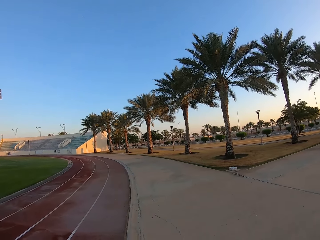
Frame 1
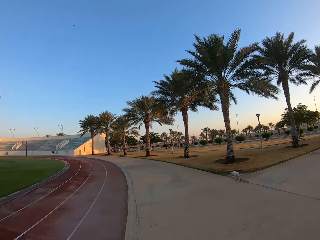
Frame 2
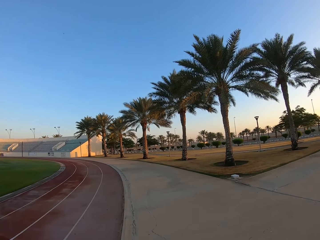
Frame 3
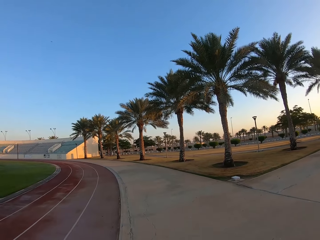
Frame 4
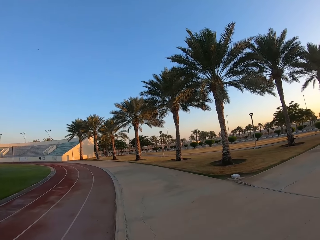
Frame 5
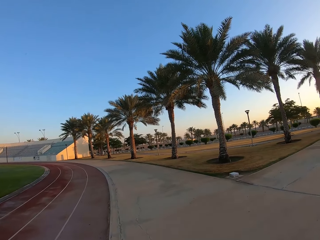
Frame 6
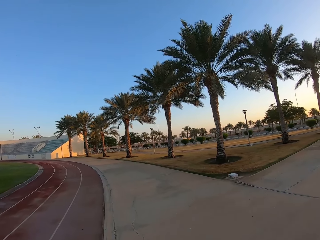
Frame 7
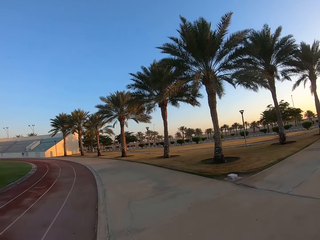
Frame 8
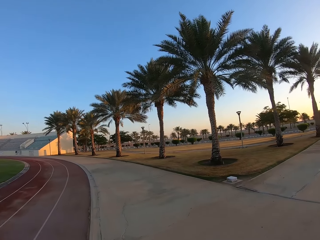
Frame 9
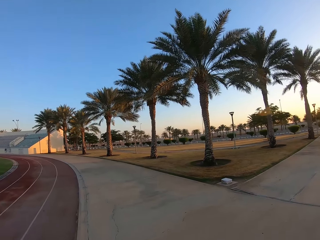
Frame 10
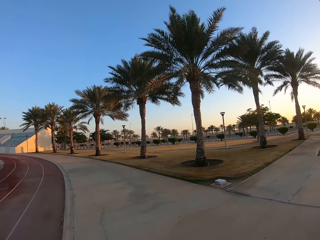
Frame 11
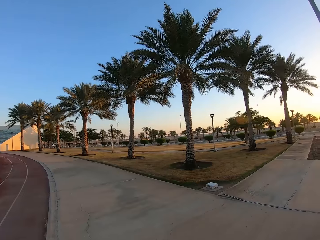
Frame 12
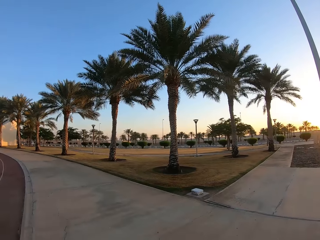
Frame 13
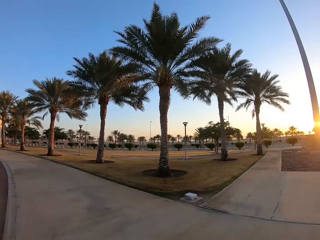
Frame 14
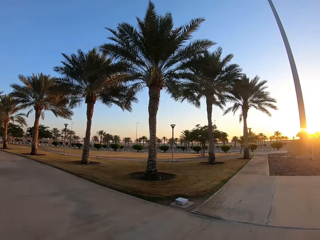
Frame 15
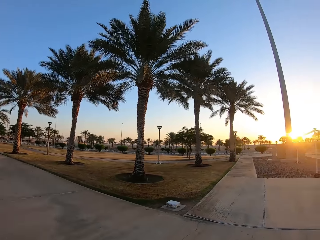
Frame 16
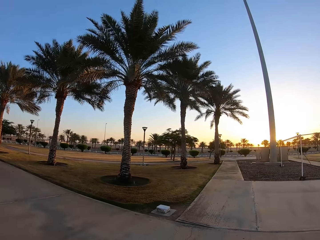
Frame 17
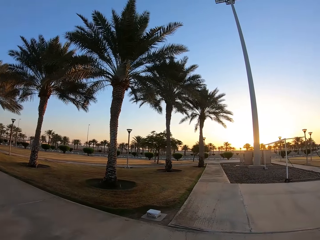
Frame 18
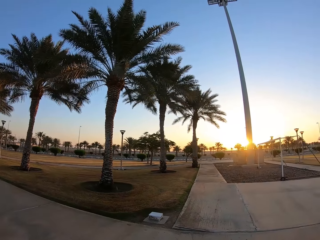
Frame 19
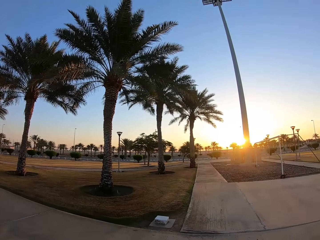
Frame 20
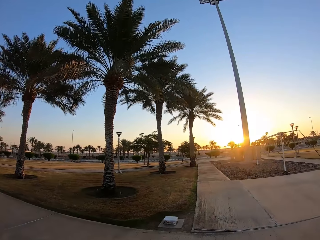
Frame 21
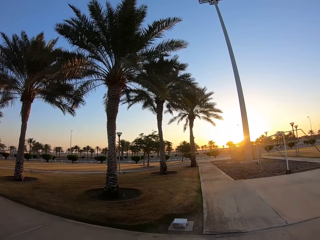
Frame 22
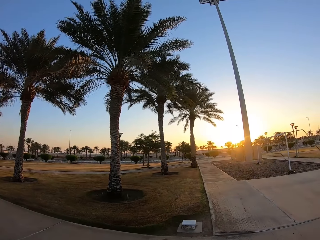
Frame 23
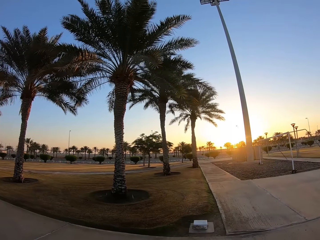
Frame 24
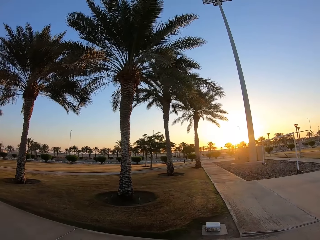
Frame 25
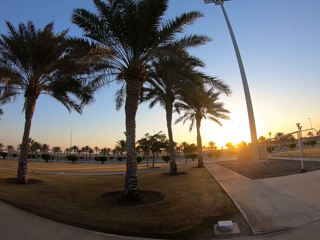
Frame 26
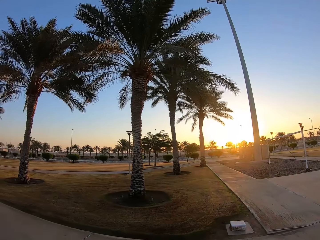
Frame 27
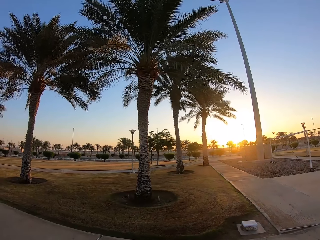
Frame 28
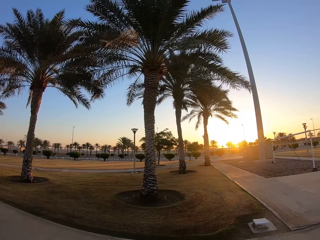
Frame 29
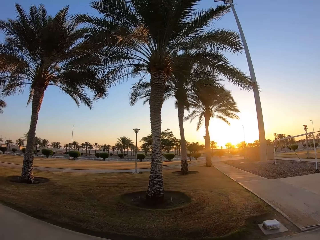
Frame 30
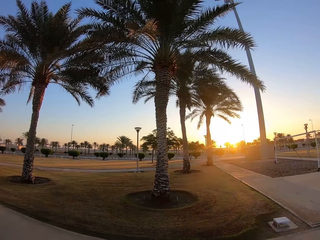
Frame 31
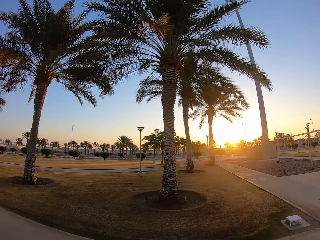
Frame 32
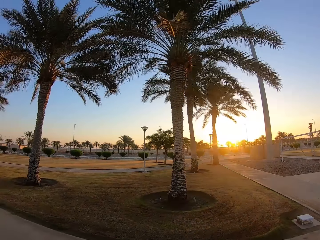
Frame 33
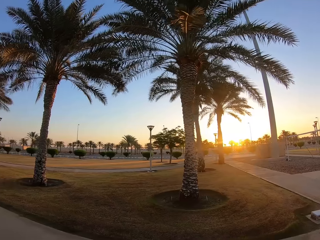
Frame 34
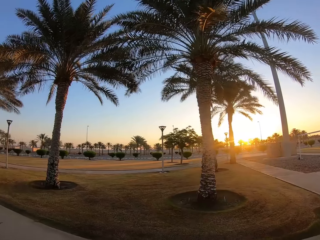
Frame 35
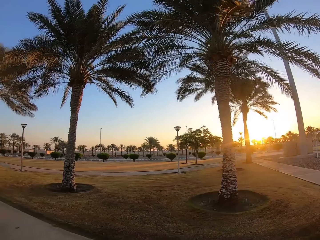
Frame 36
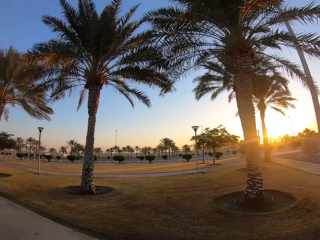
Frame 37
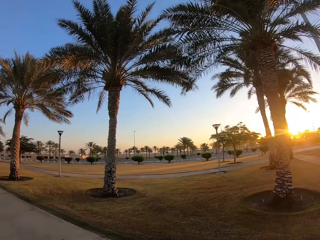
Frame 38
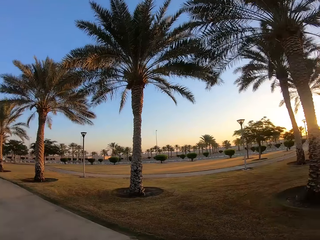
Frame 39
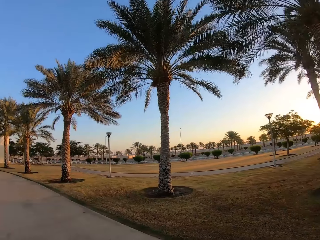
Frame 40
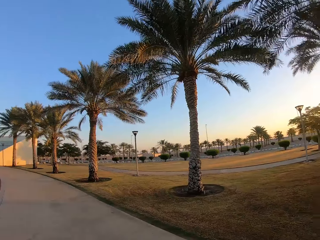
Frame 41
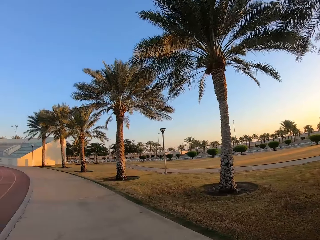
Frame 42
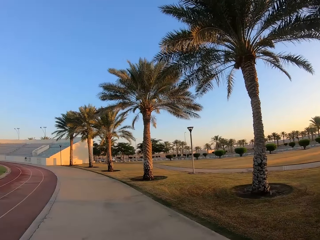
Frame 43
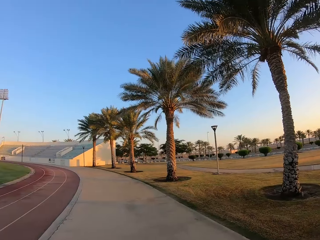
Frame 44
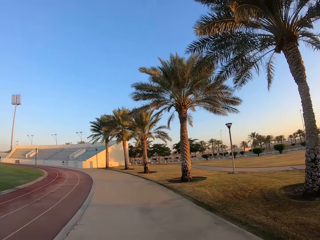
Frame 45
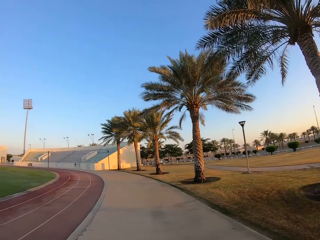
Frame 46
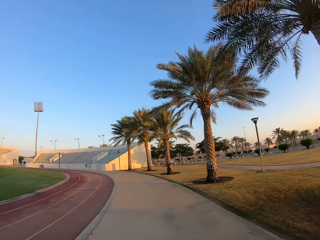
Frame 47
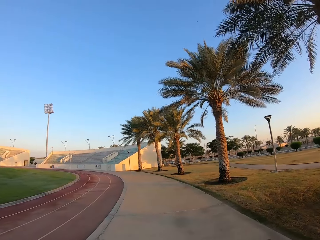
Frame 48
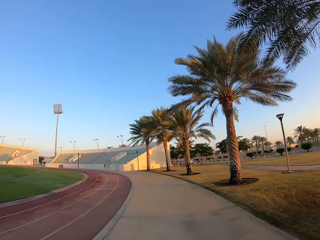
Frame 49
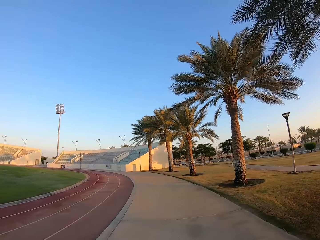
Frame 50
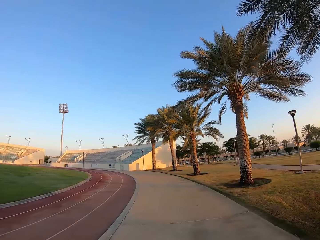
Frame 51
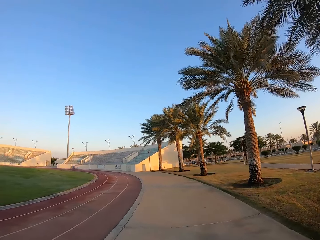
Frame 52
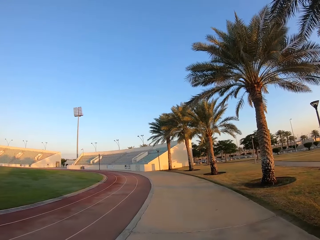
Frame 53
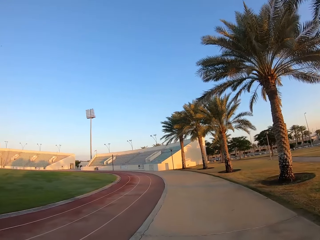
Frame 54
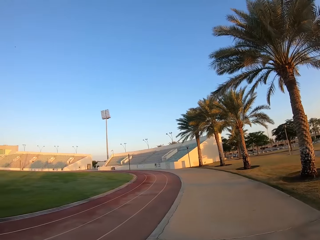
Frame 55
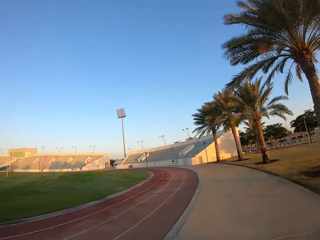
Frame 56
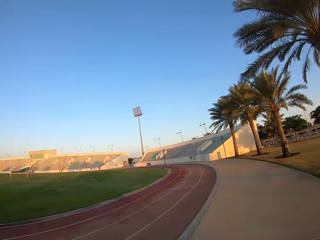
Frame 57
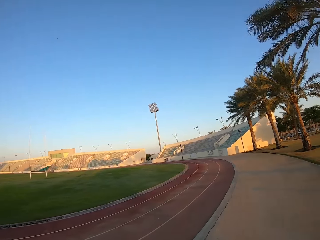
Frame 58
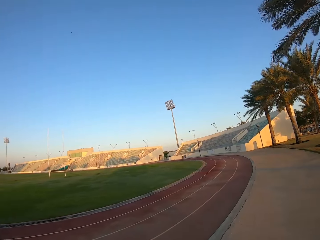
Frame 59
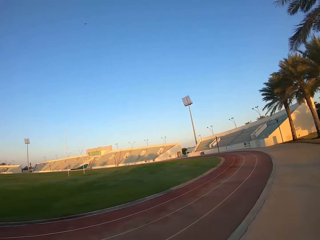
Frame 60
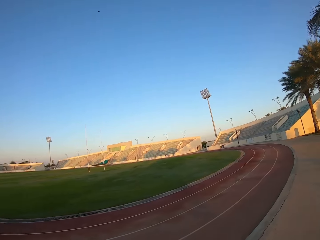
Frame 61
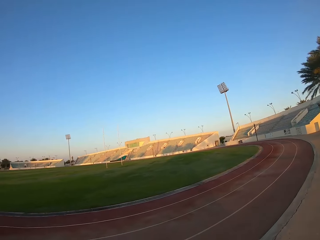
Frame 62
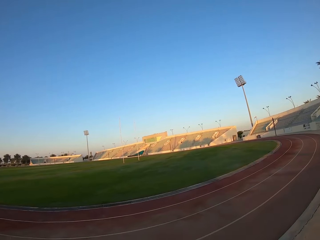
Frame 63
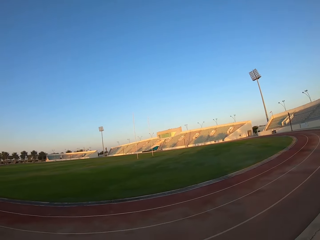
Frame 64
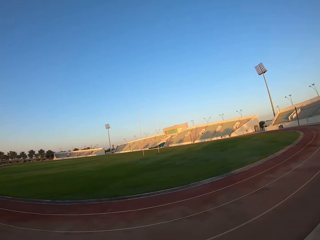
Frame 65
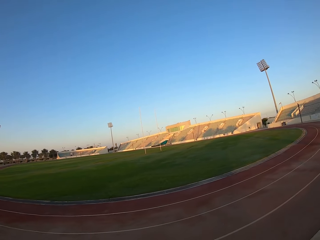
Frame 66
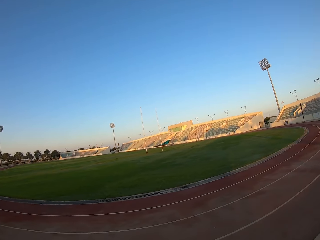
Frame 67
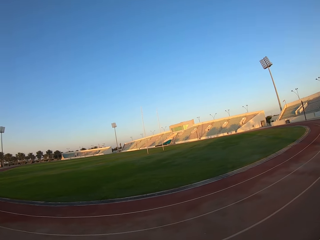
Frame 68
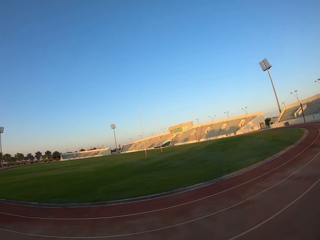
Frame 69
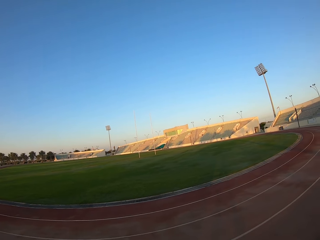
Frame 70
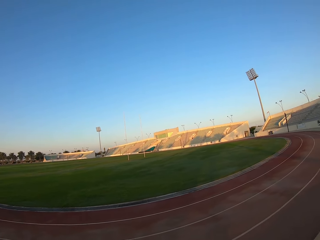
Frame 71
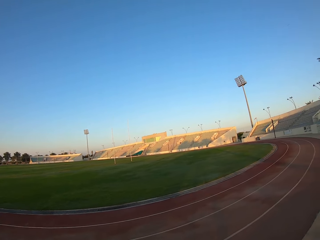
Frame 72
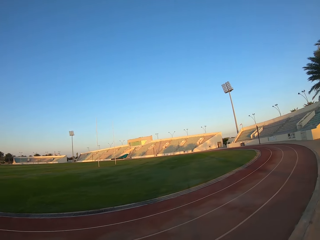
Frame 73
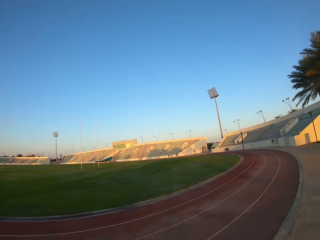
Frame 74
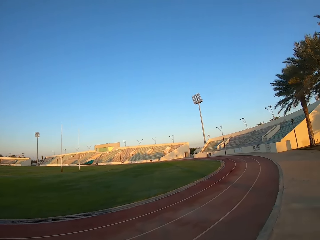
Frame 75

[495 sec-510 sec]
The camera wearer looks around the compound. They walk around the stadium. They look around the compound.

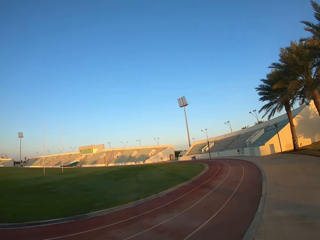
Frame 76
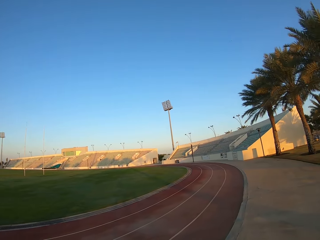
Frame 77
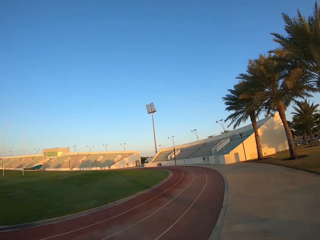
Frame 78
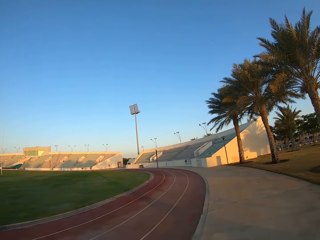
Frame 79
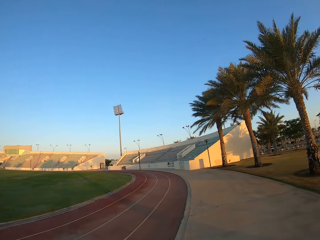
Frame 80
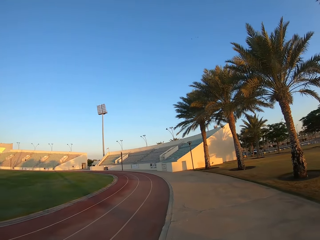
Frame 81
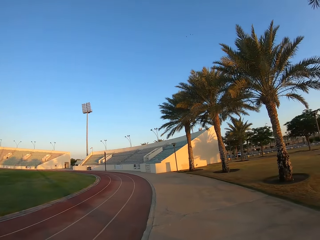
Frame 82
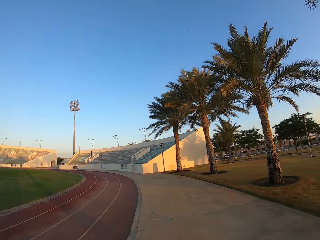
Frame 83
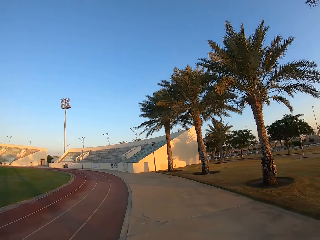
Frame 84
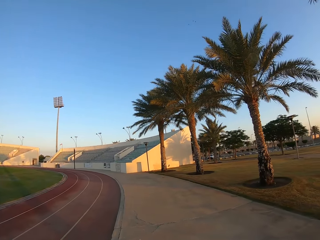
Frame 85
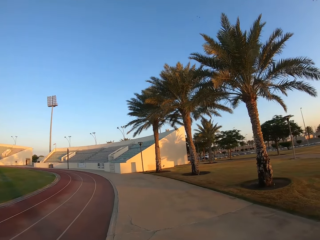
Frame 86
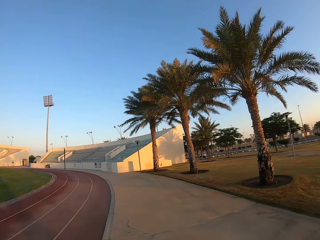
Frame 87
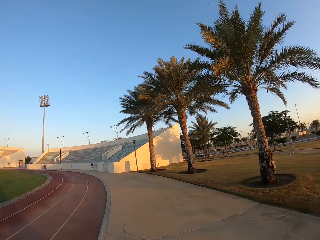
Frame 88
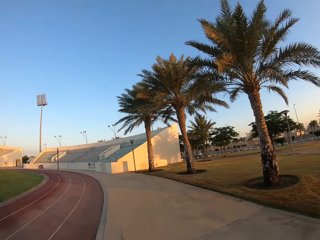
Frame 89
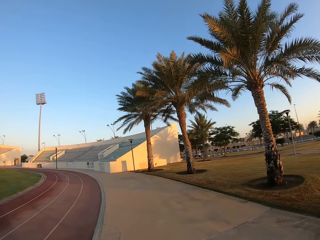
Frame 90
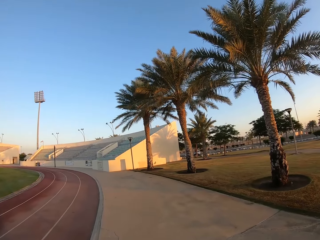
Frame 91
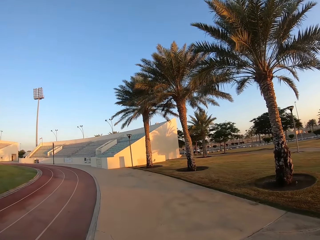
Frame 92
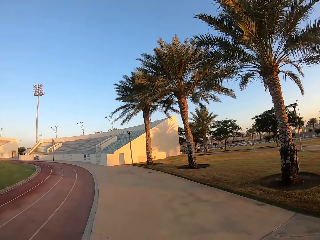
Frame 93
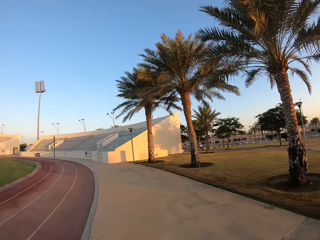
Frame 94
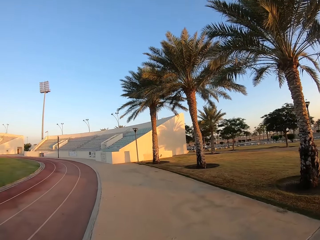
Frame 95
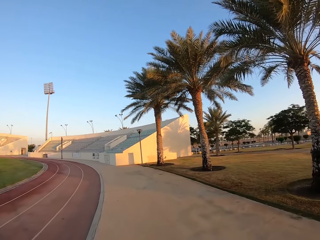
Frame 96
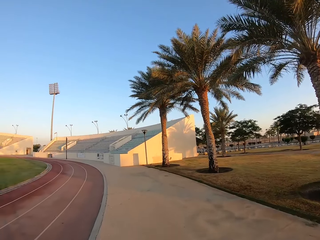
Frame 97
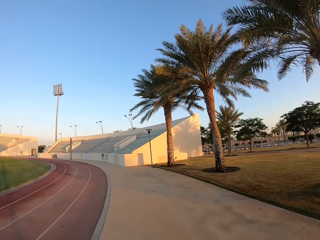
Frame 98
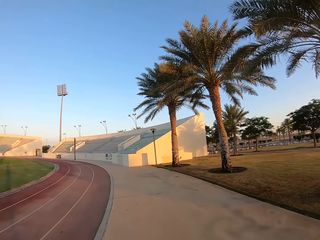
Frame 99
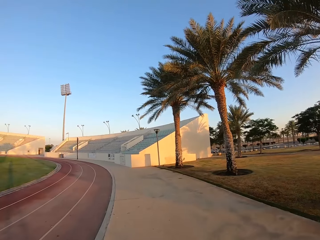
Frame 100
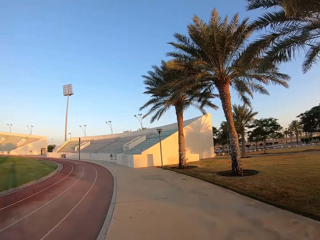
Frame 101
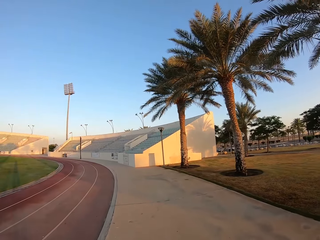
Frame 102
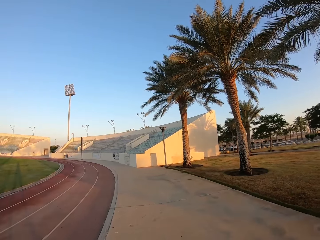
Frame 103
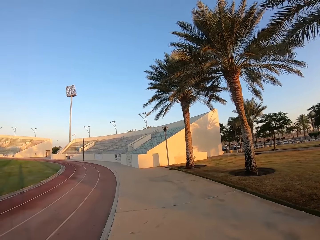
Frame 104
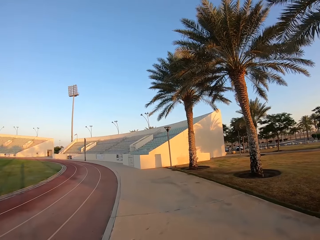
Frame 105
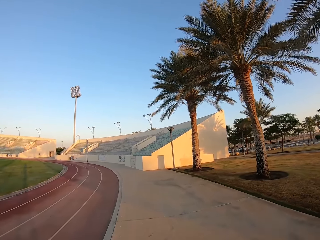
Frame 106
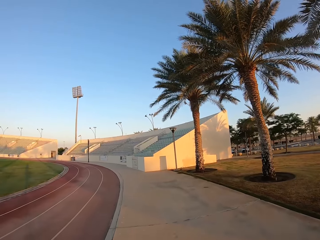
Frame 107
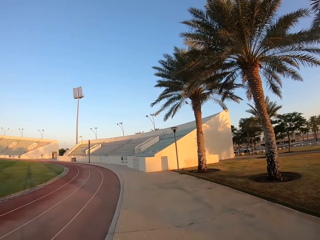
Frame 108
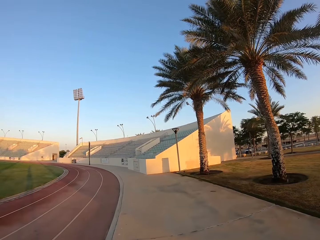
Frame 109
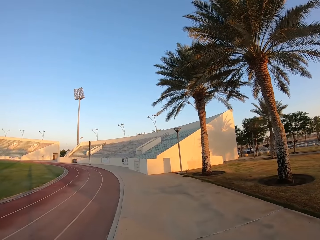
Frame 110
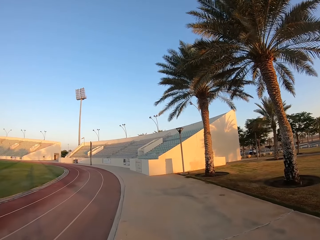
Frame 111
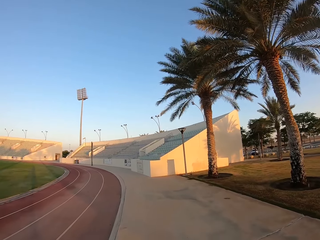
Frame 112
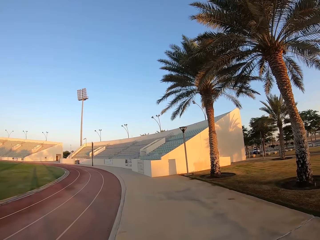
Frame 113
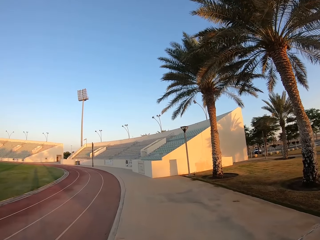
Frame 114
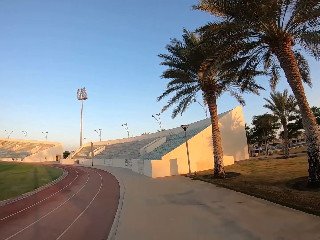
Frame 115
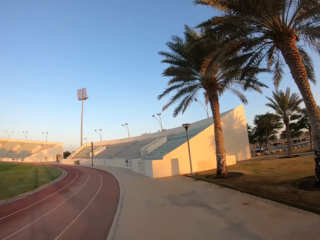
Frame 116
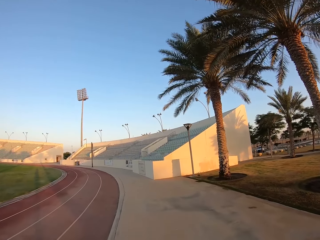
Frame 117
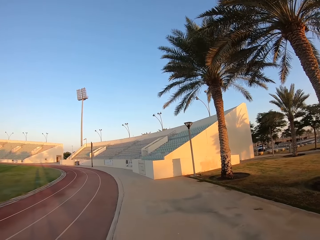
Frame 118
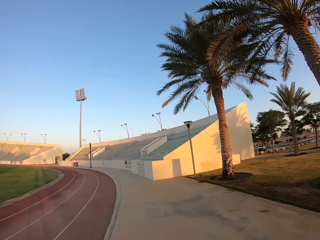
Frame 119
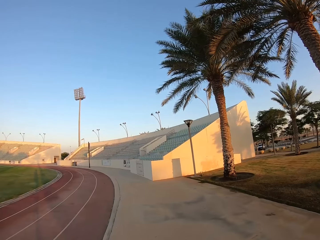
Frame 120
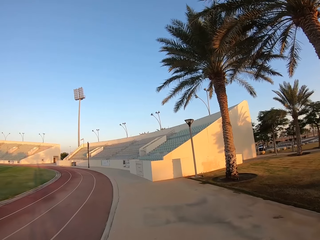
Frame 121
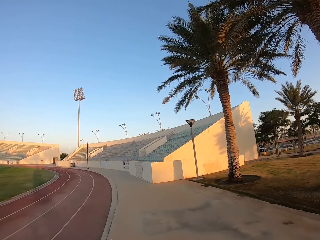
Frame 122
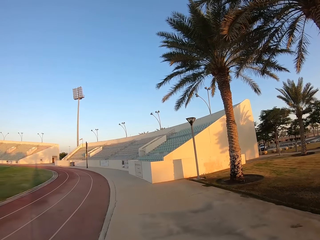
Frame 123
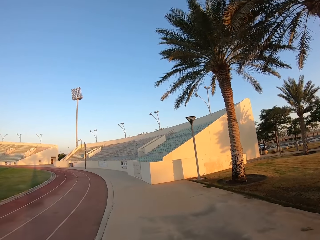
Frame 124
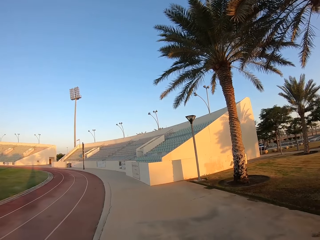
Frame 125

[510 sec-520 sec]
The camera wearer walks around the stadium.
